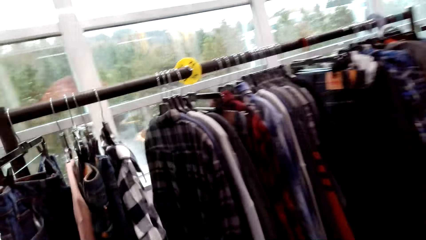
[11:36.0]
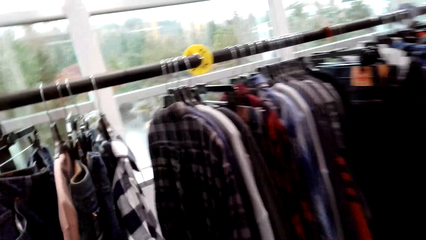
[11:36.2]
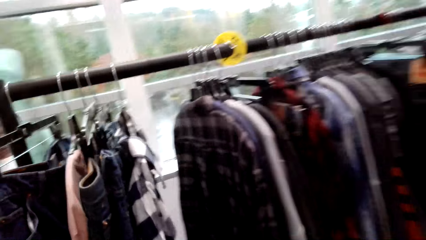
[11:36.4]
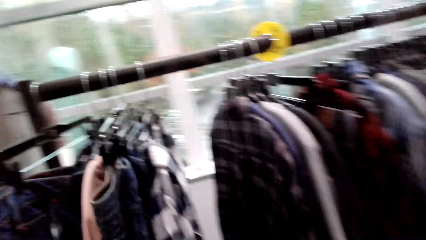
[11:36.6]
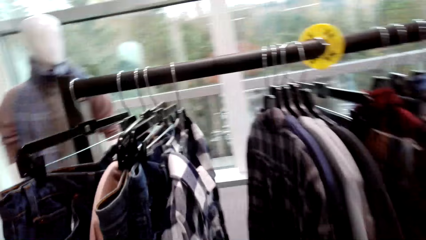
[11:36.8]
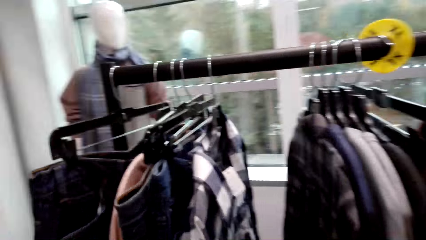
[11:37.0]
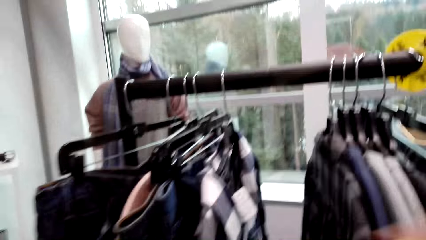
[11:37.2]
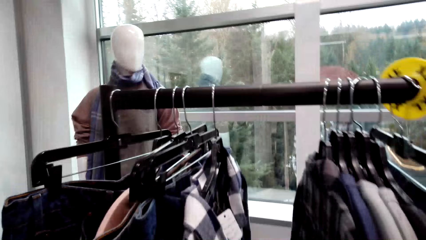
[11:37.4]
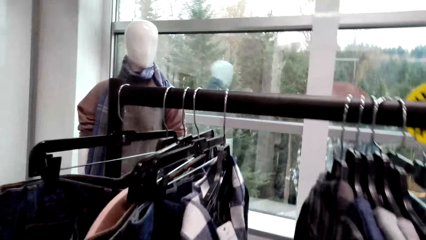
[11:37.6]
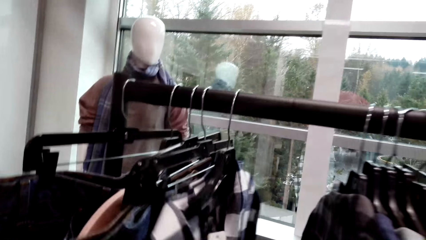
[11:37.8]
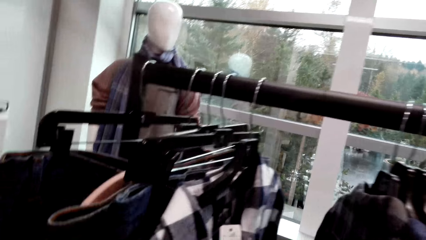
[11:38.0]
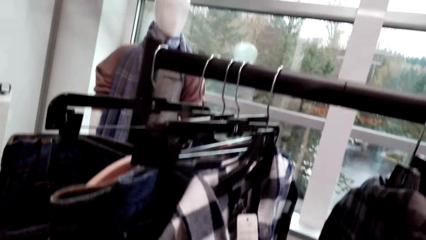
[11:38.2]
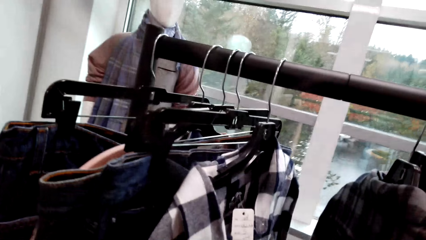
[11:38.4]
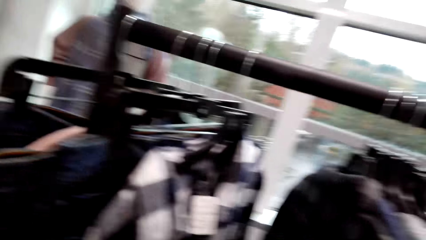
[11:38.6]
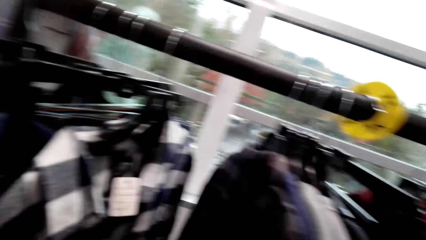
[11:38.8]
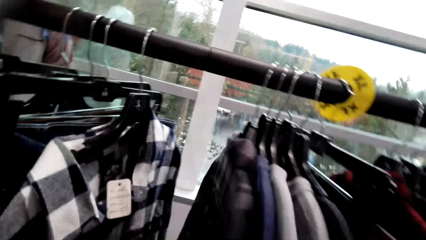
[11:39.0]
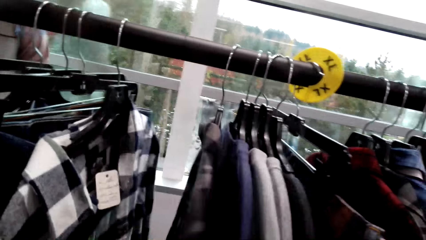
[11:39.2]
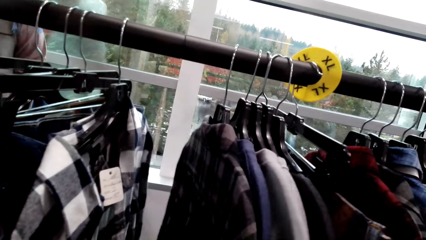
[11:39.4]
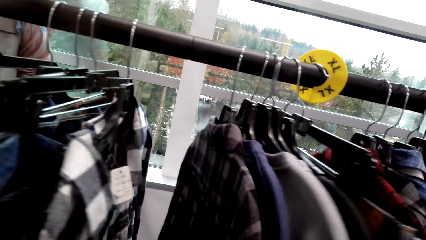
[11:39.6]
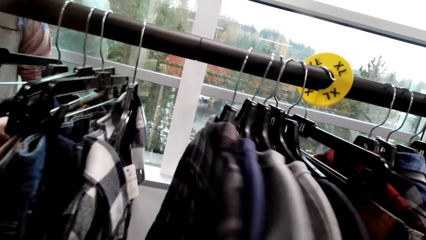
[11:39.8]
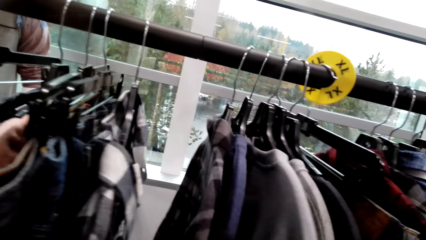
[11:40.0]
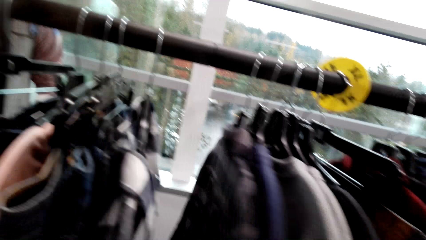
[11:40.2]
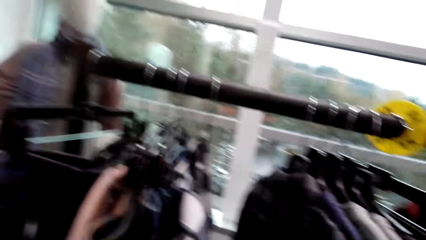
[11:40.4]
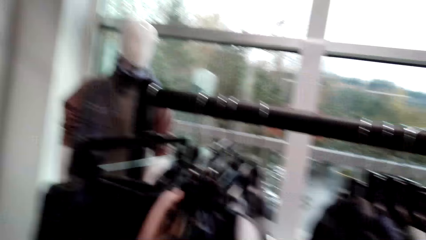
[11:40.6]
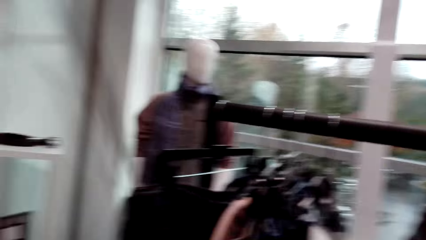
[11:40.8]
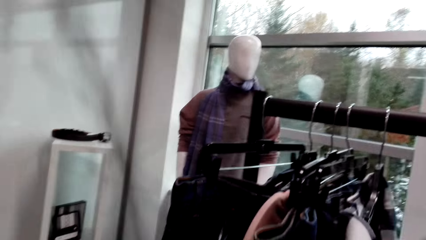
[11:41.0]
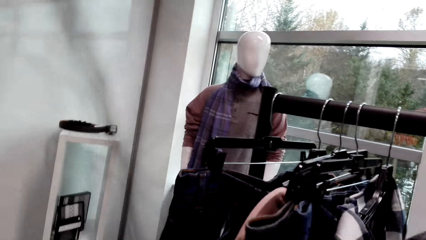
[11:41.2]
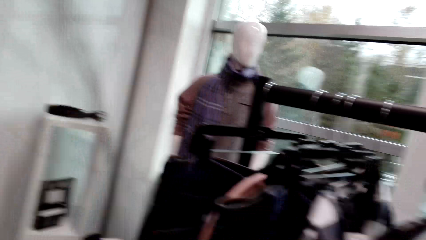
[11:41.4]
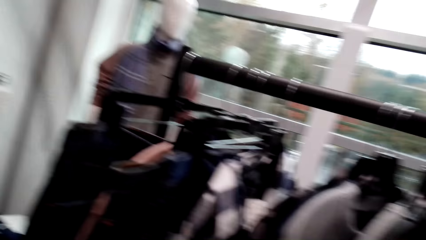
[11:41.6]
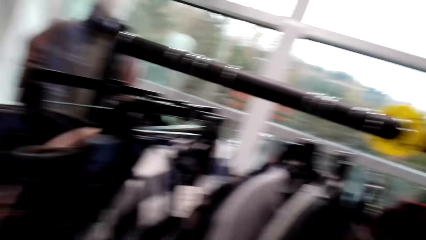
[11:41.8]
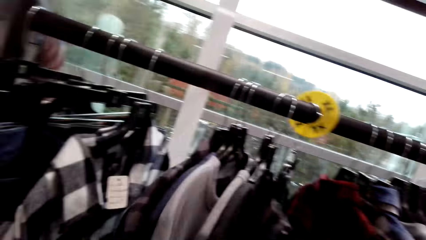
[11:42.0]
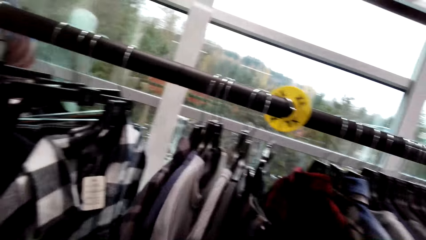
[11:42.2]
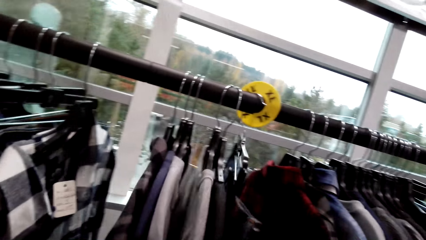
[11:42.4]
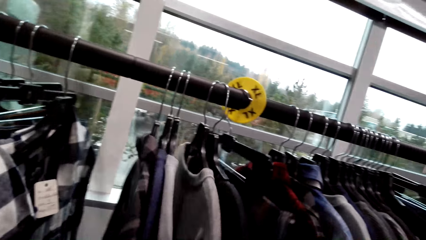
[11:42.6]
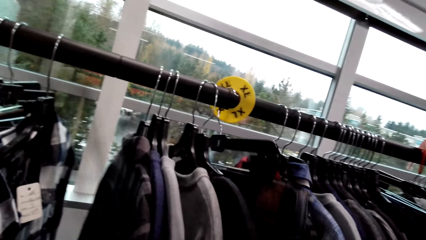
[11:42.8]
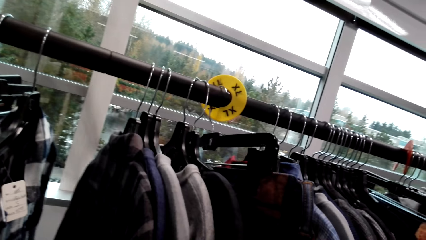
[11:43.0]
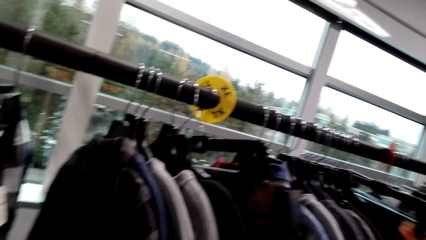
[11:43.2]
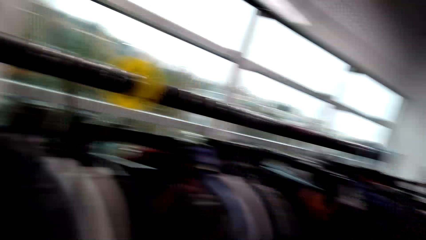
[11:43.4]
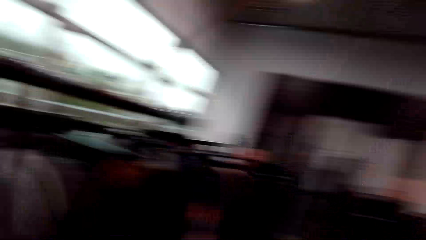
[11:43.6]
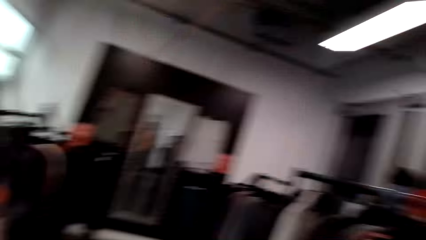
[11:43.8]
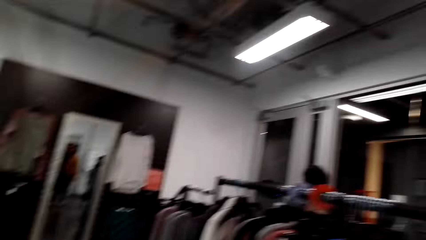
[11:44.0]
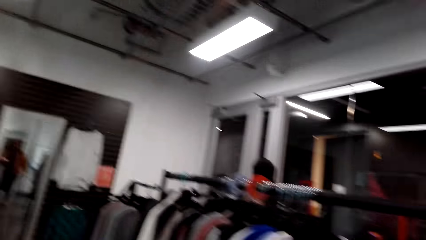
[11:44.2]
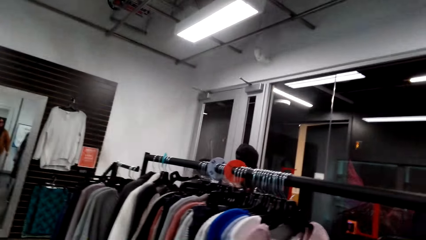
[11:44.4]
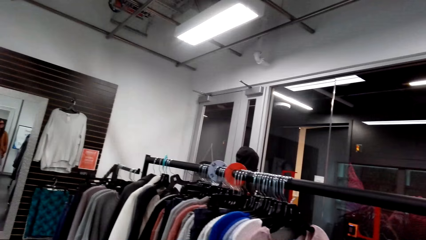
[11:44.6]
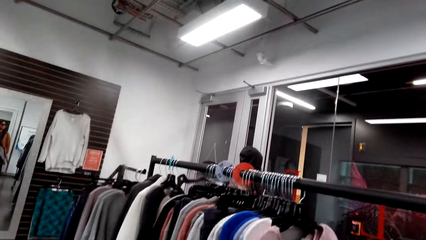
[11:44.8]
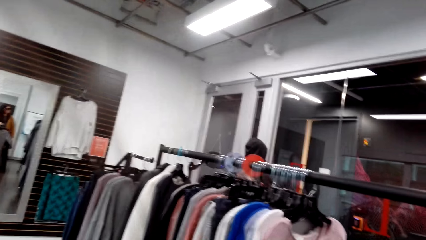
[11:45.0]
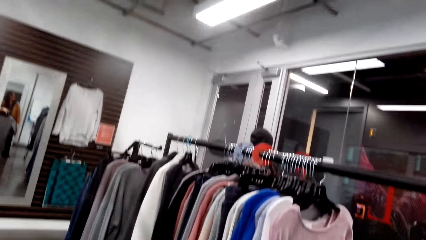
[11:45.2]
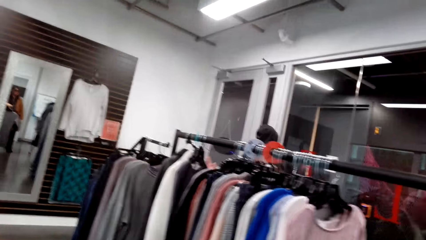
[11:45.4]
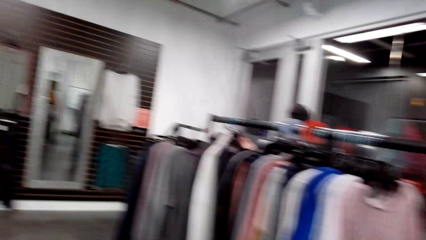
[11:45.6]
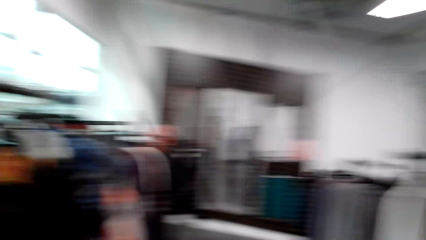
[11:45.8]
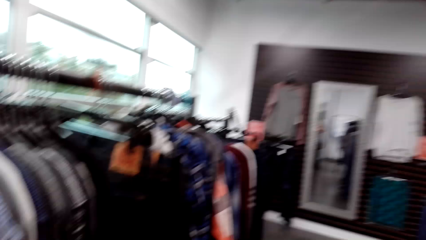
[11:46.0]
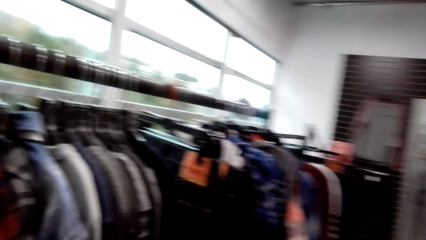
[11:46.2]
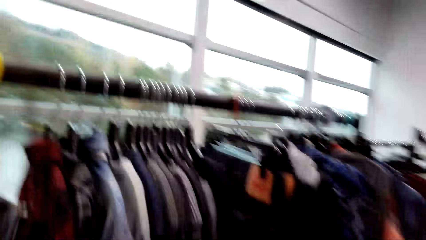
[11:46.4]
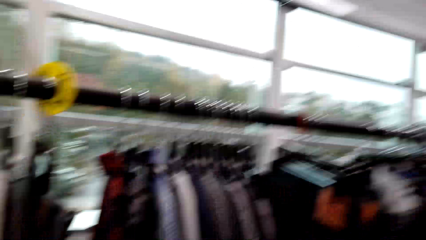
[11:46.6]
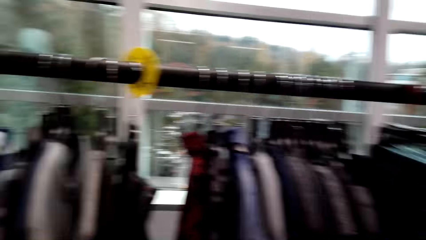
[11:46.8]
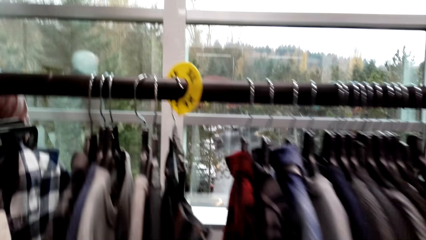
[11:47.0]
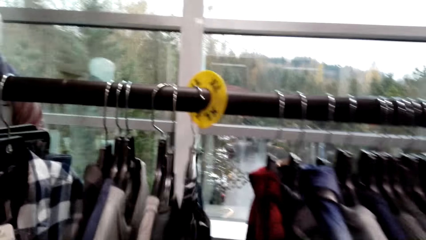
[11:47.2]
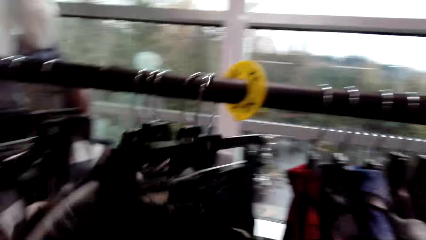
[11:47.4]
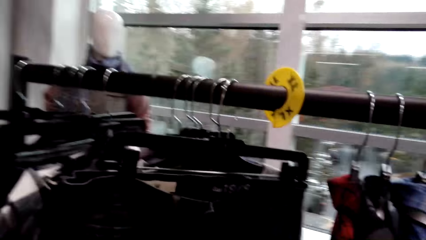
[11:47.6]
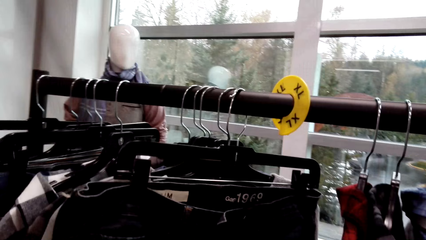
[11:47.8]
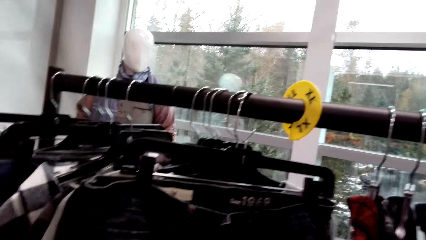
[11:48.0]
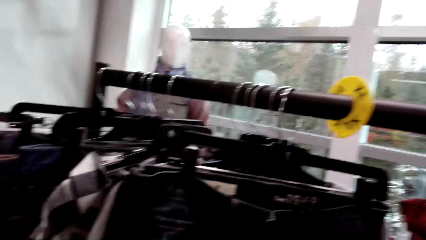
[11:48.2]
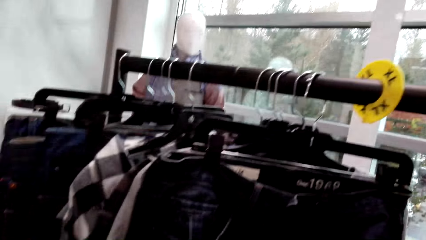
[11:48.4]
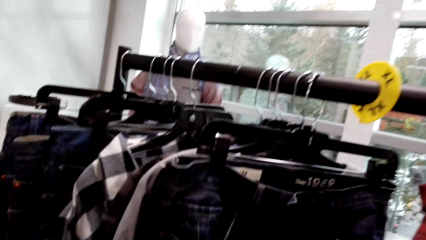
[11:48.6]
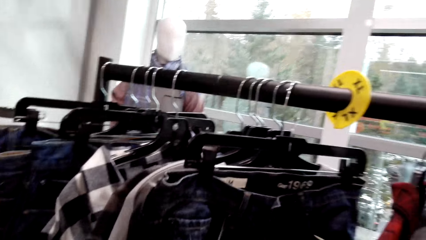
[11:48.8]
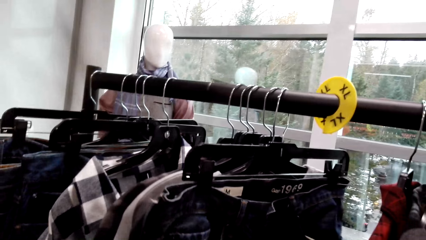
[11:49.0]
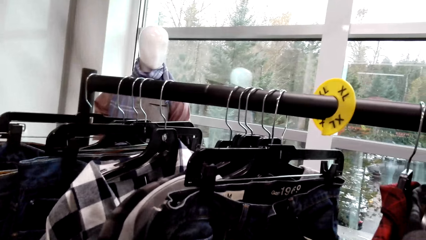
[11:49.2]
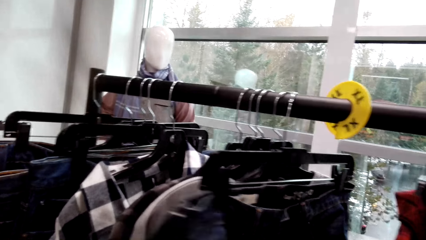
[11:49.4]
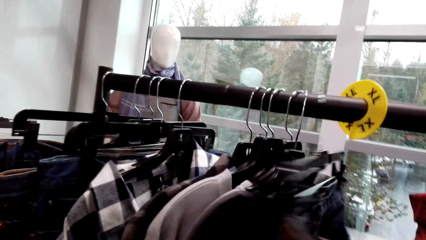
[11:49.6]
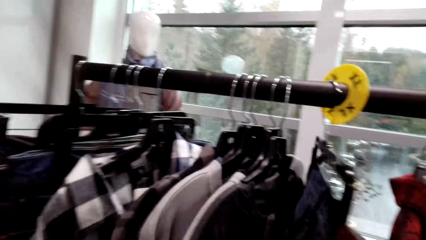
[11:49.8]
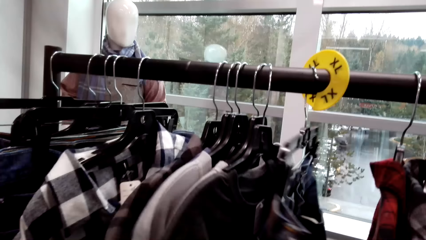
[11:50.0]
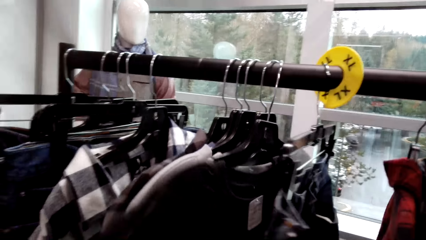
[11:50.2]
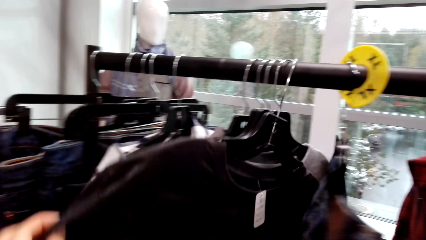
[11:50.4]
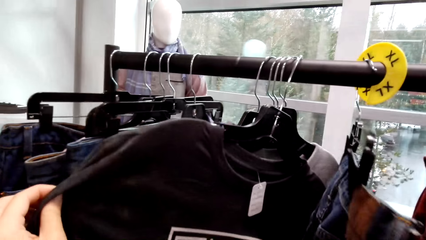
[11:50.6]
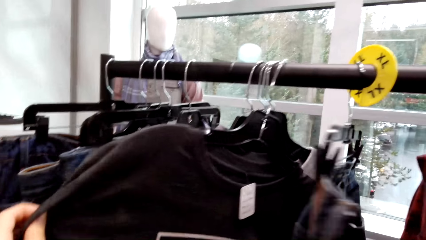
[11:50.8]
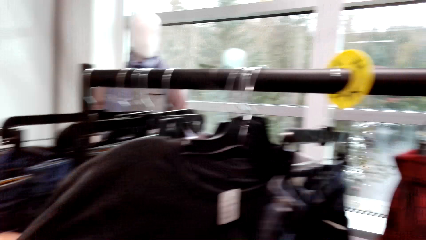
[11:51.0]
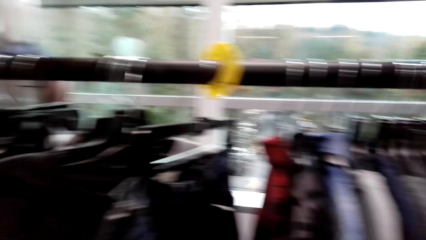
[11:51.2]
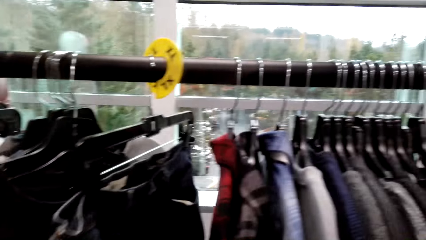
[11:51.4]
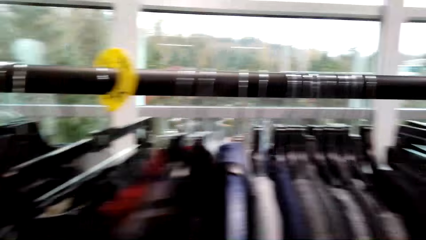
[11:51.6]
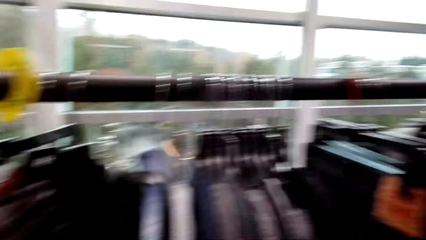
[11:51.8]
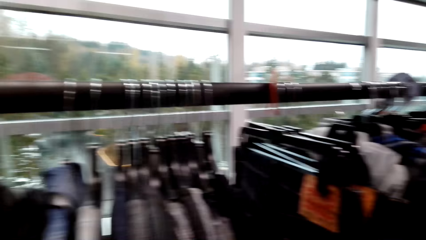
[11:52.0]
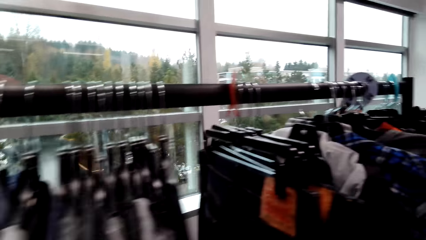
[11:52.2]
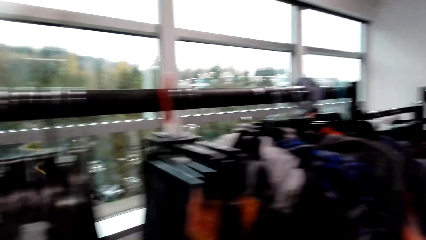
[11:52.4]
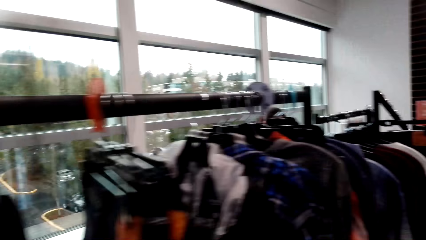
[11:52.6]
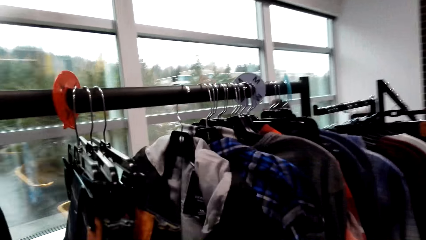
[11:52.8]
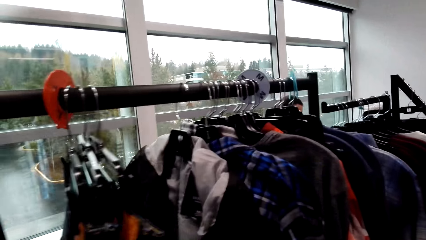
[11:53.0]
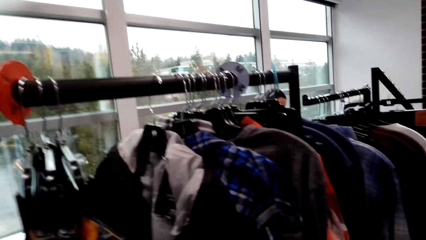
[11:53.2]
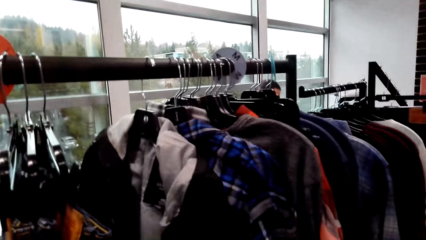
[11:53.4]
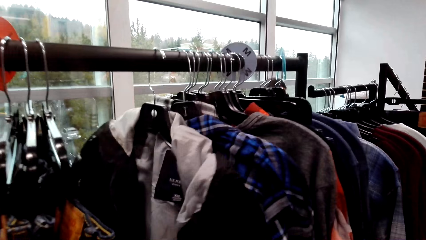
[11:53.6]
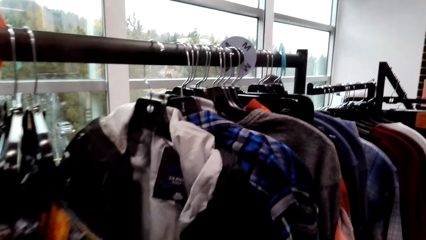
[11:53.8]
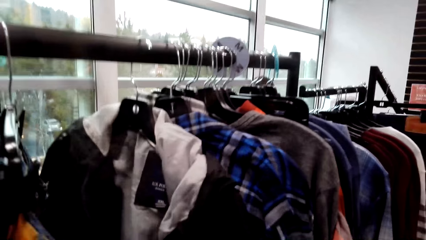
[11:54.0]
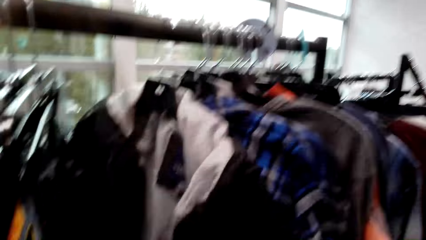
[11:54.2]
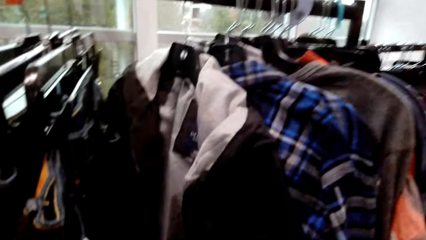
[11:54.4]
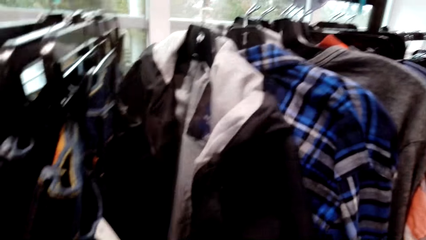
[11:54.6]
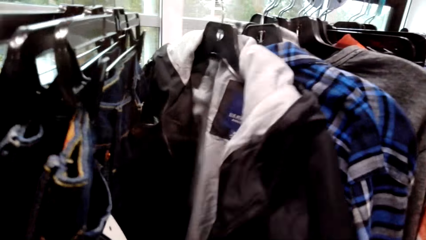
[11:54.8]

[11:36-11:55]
The camera wearer pushes clothes. They look around. They push the clothes. They look around.
